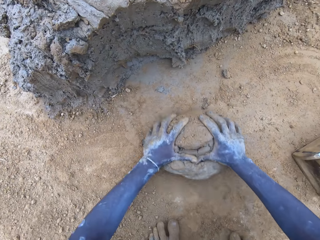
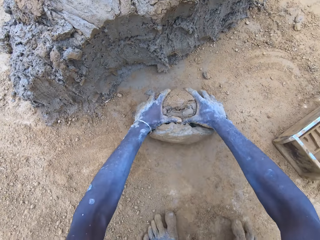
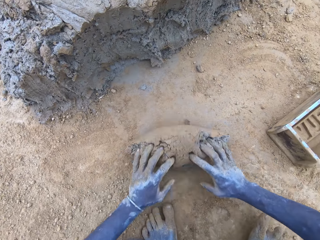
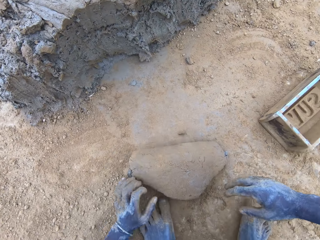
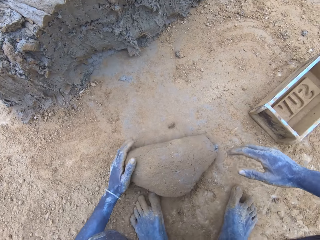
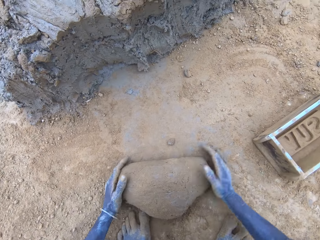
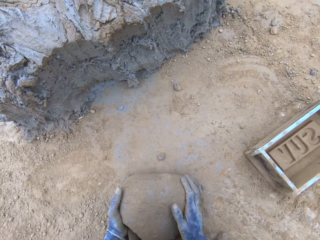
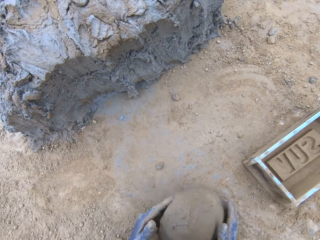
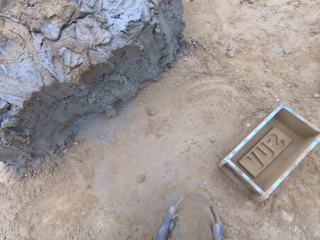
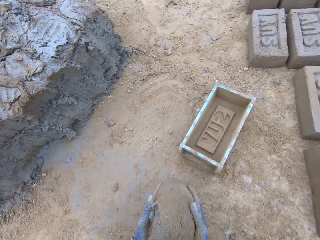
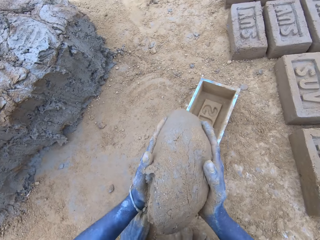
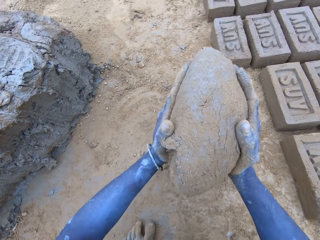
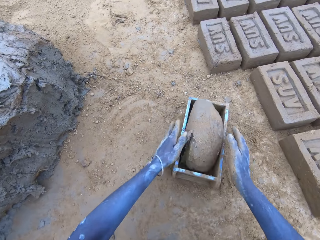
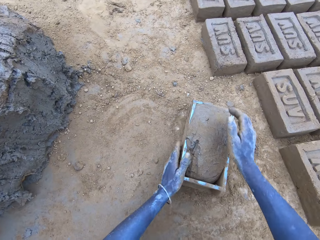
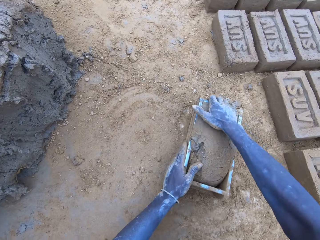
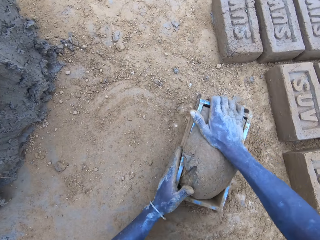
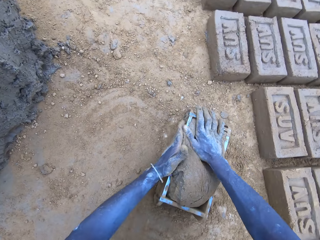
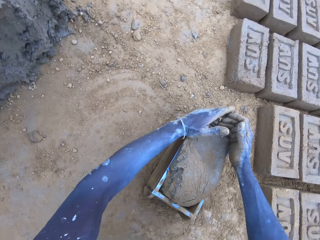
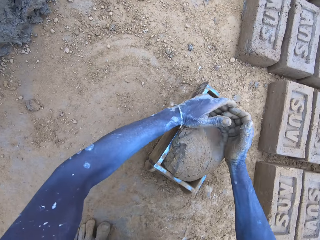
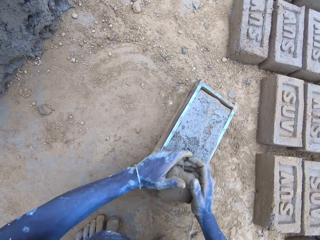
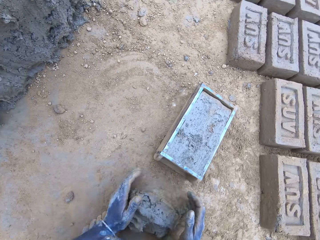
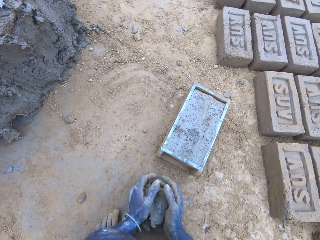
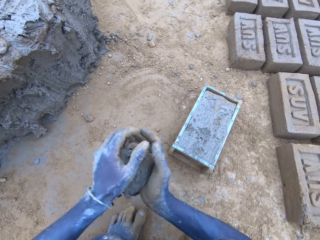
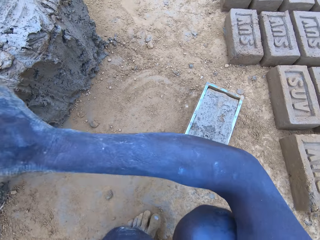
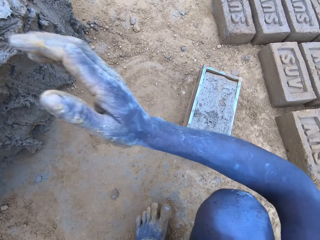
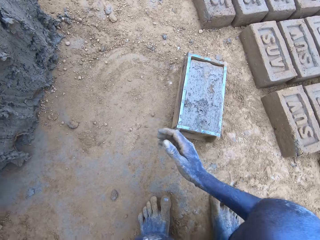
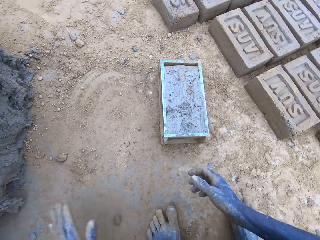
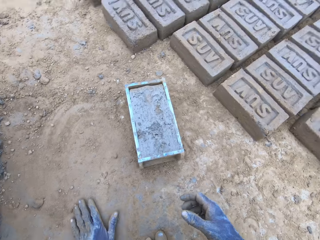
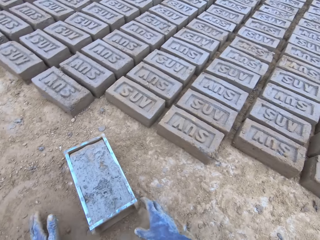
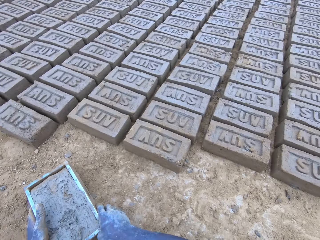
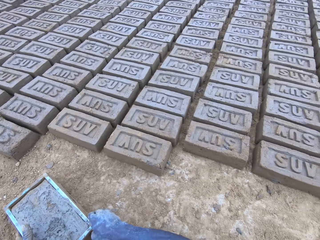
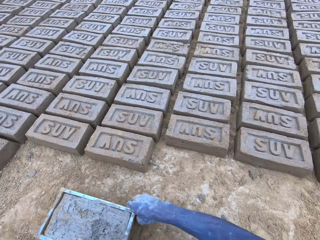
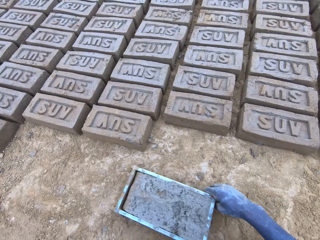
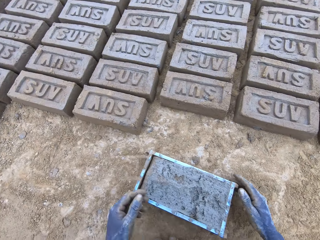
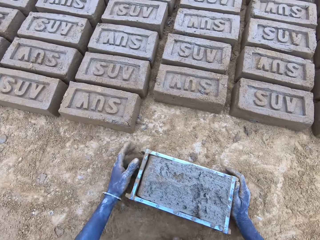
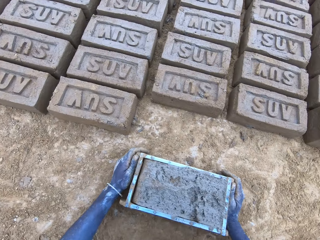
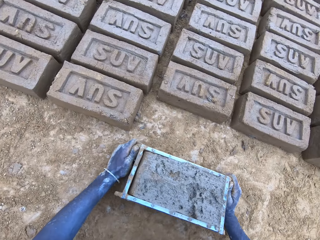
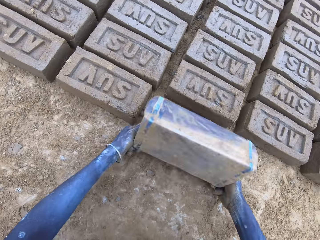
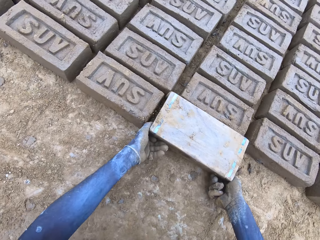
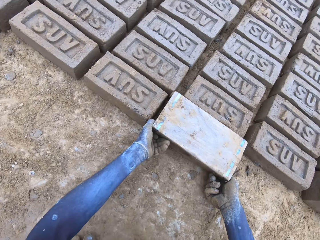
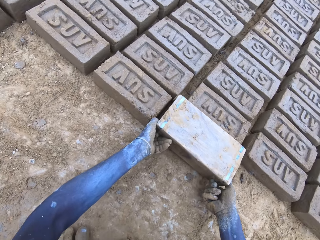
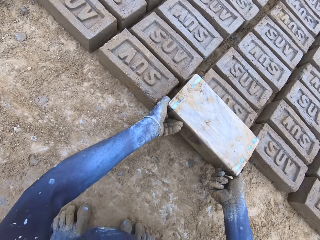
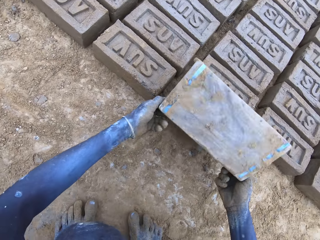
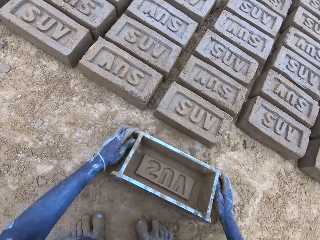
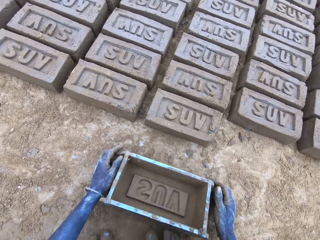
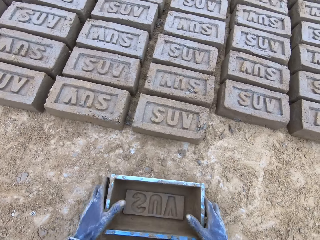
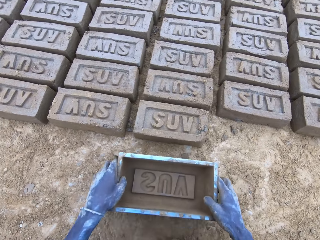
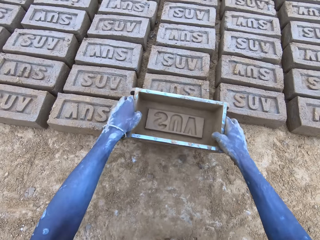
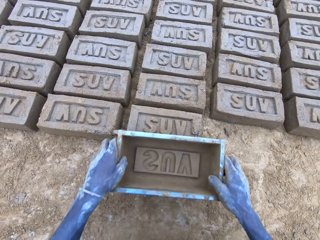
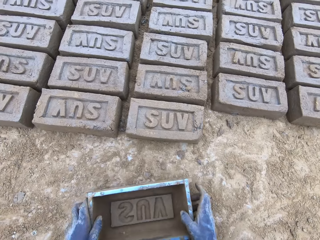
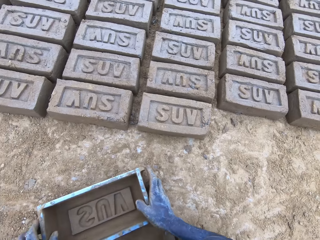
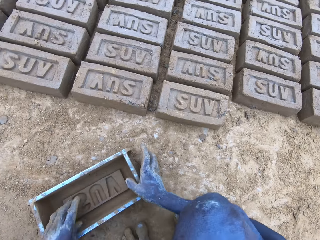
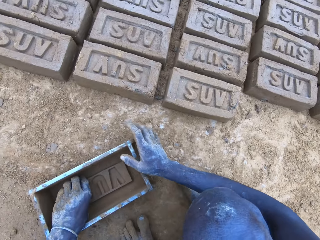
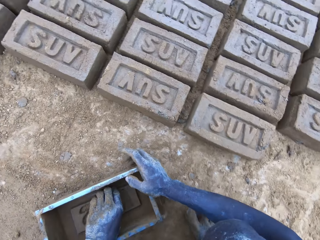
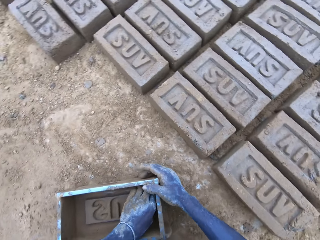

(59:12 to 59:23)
The camera wearer puts mud in the wood brick moulder or brick-mold. They pour the mud in the brickmold on the ground. They make a brick.

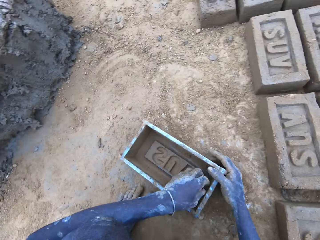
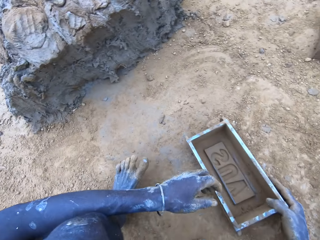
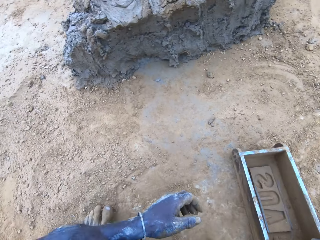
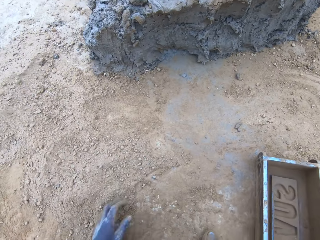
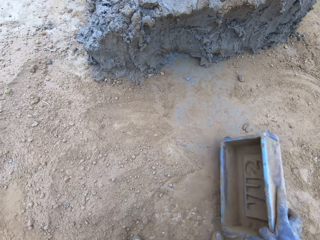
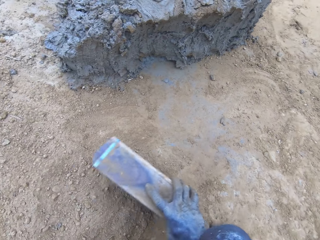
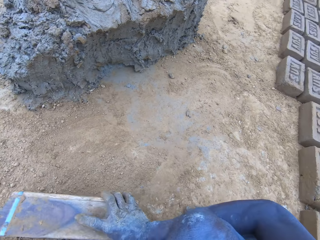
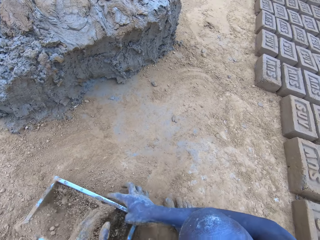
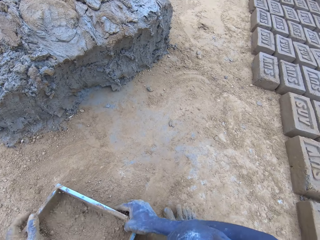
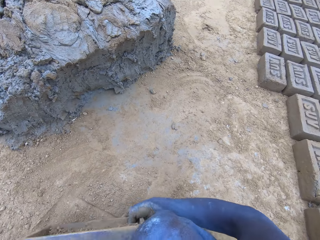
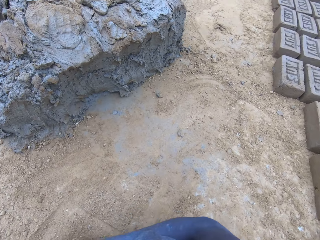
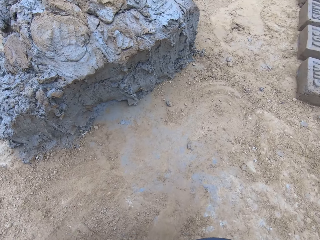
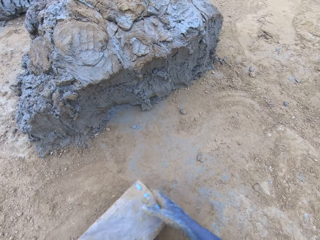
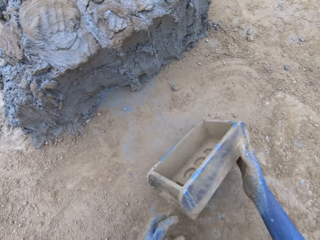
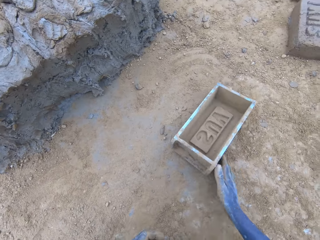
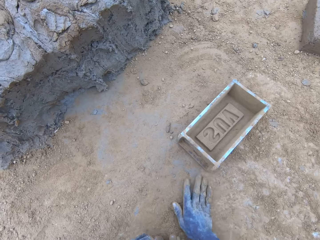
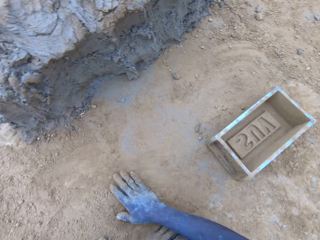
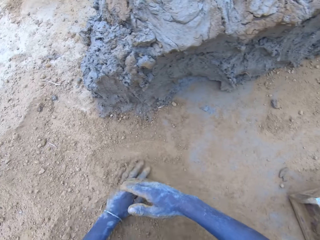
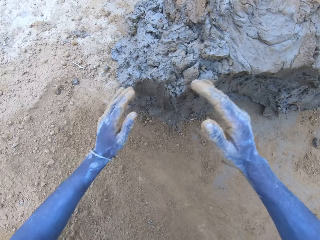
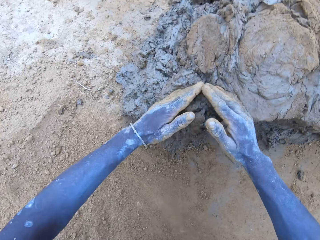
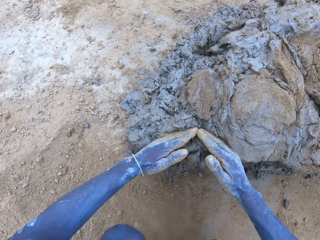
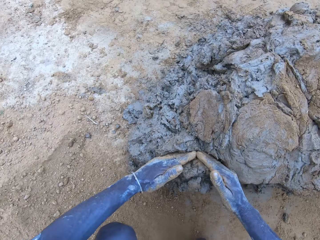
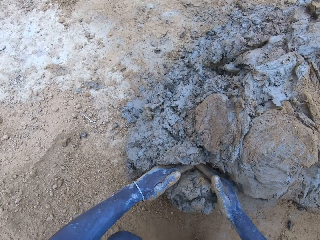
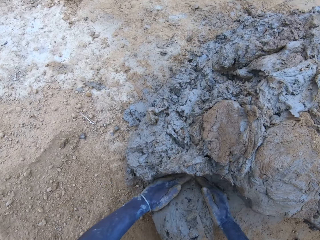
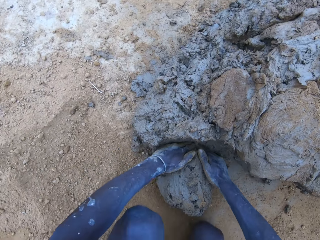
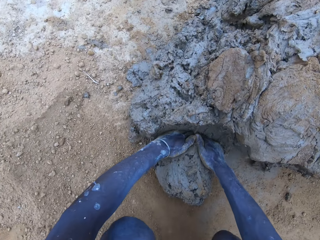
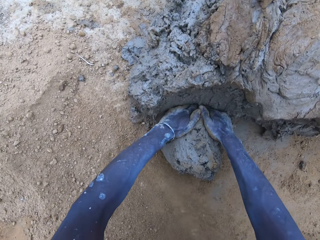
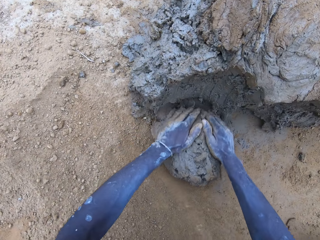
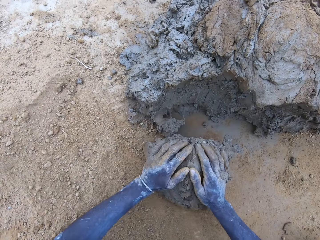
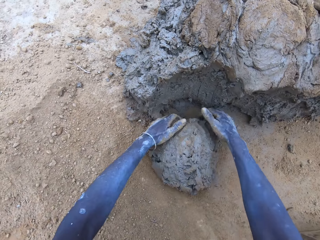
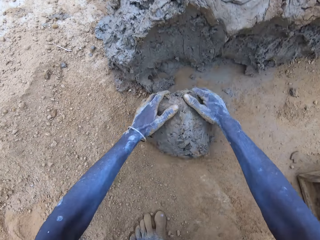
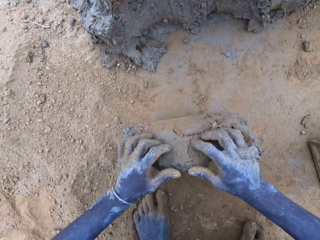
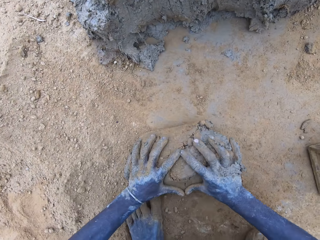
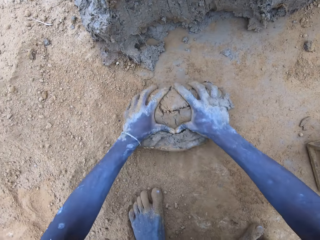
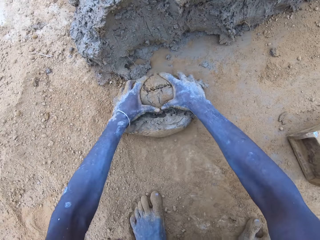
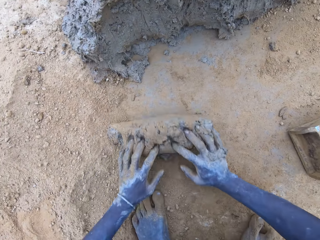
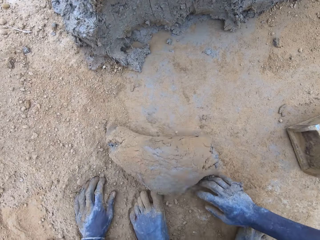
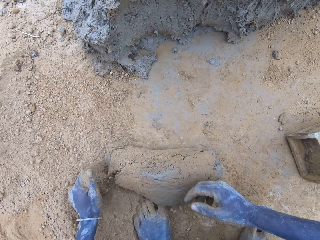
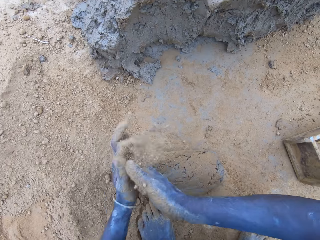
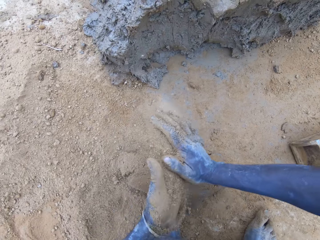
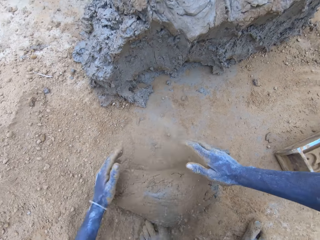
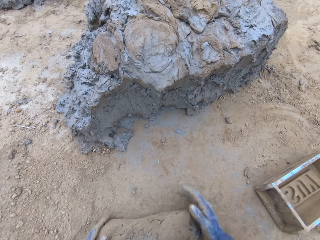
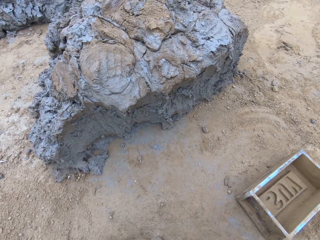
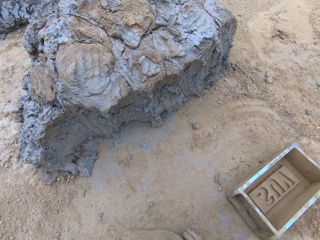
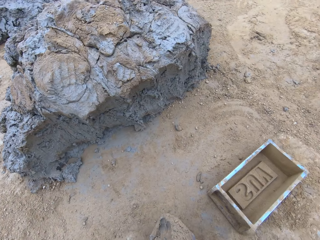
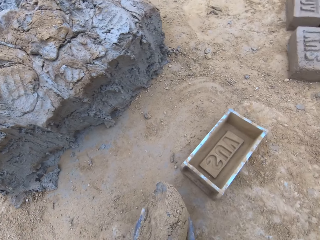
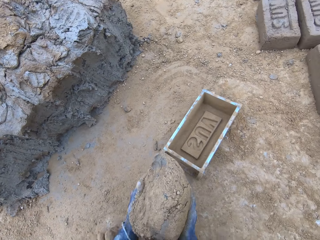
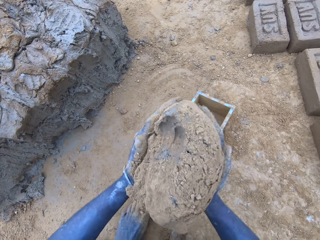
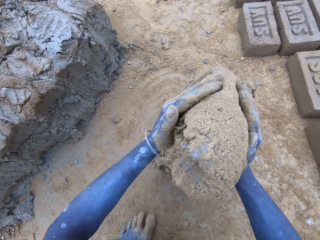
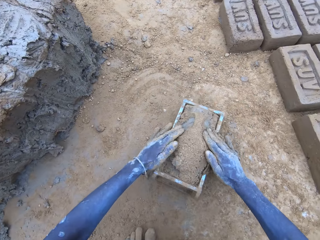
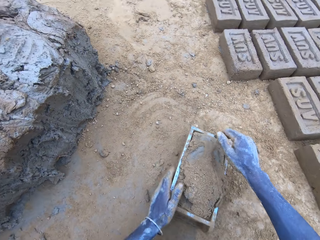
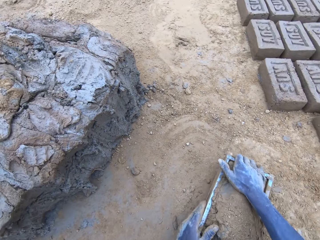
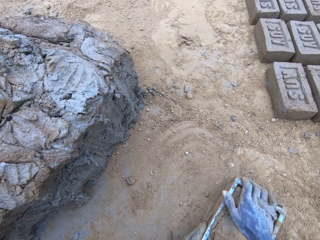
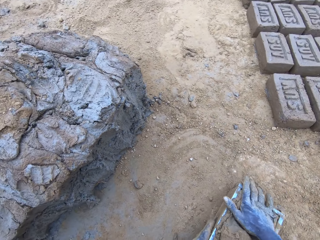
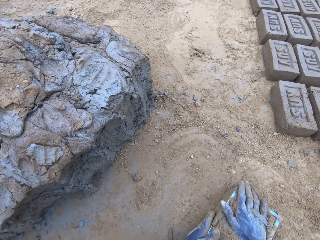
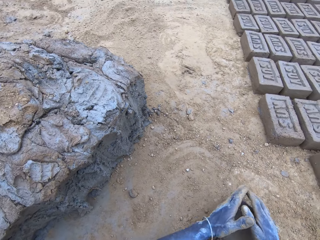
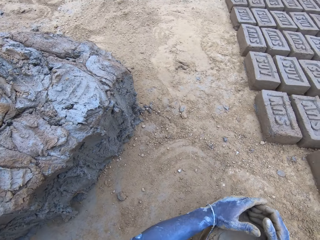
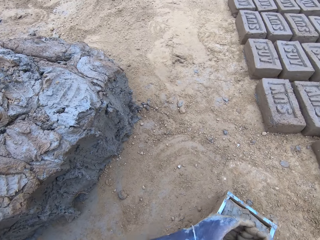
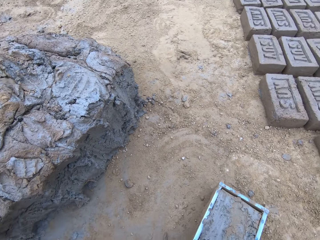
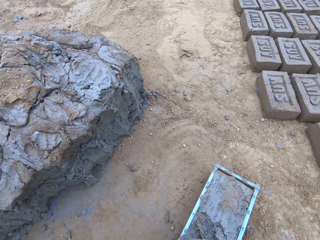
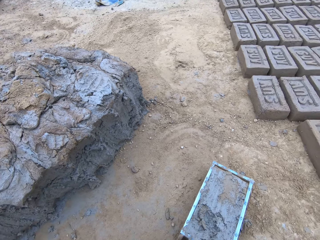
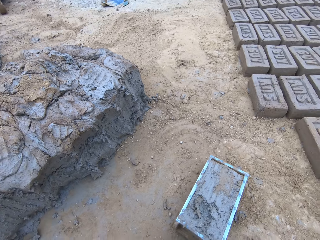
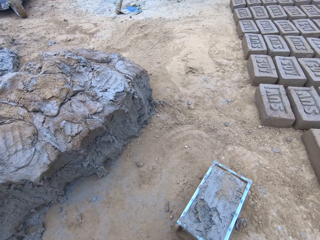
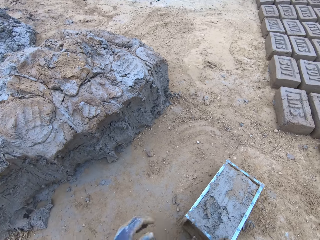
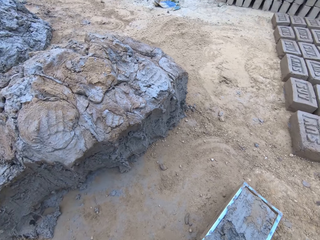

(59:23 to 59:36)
The camera wearer puts soil in the wooden brick moulder or brickmold. They pour the soil on the ground. They scoop mud. They put the mud in the wood brick moulder. They scoop the excess mud on the brickmold.
